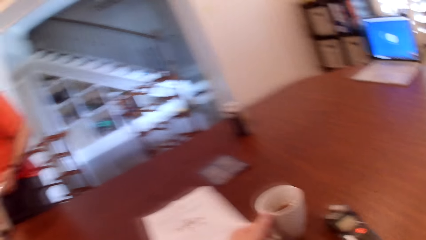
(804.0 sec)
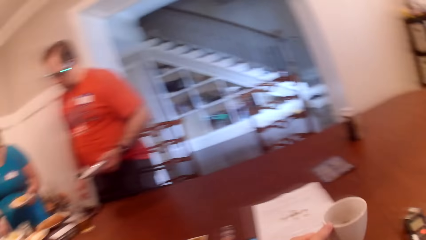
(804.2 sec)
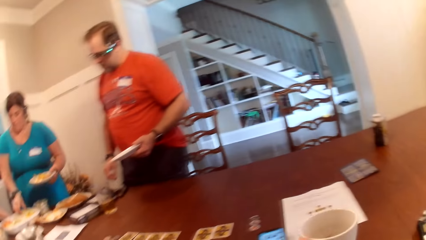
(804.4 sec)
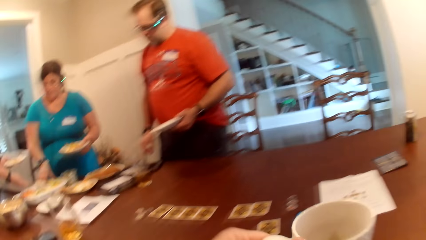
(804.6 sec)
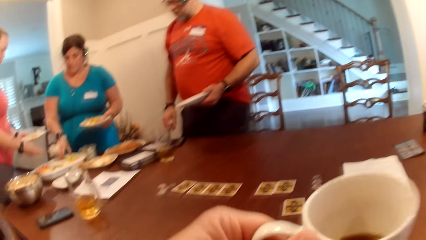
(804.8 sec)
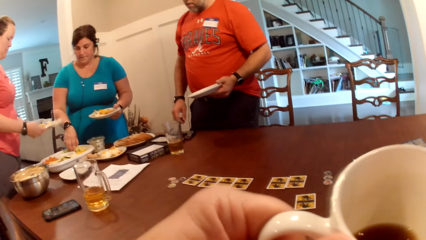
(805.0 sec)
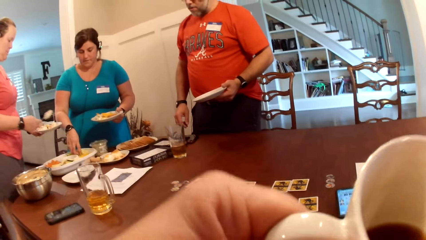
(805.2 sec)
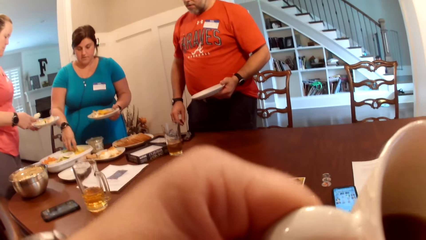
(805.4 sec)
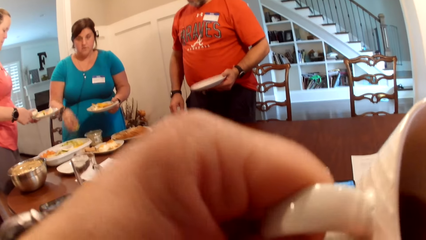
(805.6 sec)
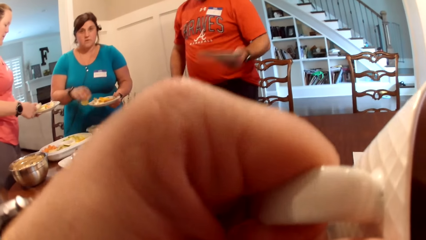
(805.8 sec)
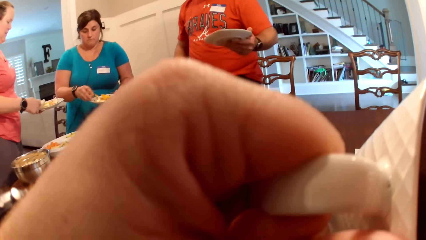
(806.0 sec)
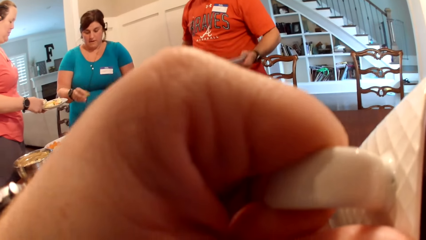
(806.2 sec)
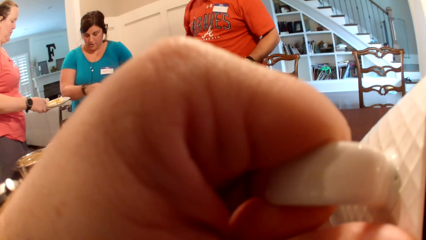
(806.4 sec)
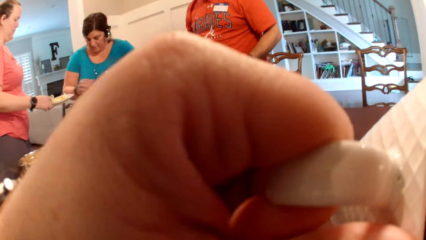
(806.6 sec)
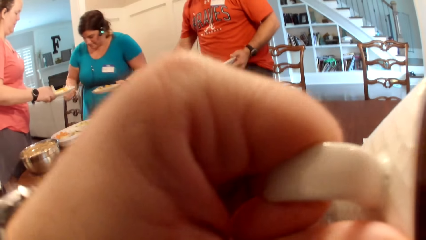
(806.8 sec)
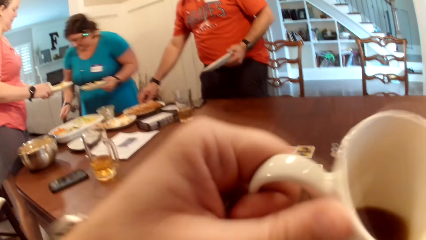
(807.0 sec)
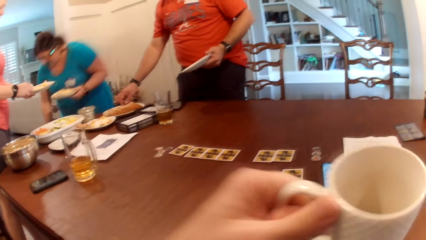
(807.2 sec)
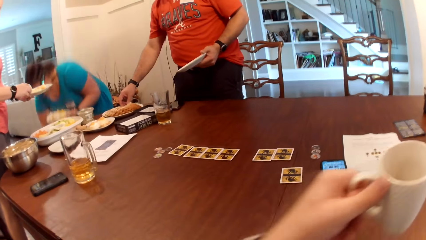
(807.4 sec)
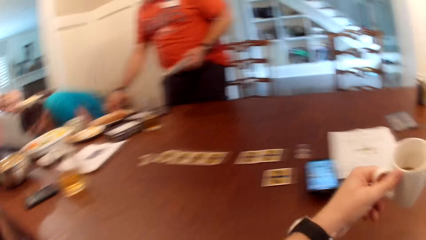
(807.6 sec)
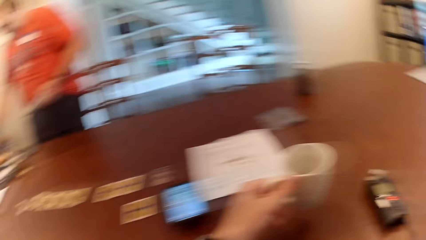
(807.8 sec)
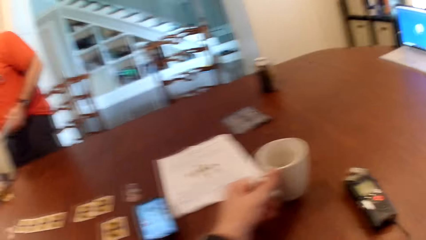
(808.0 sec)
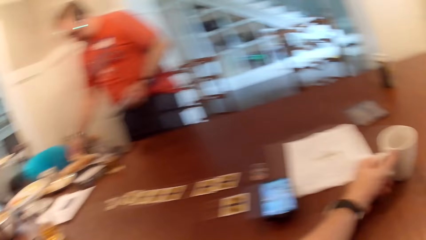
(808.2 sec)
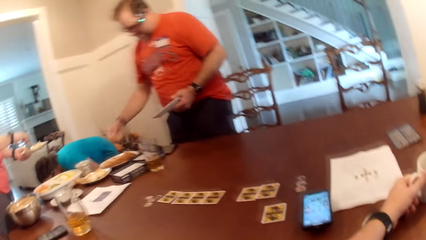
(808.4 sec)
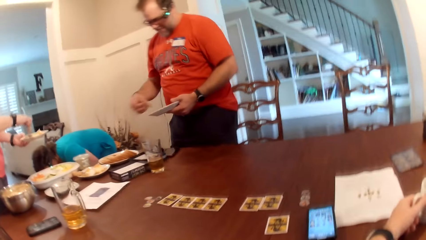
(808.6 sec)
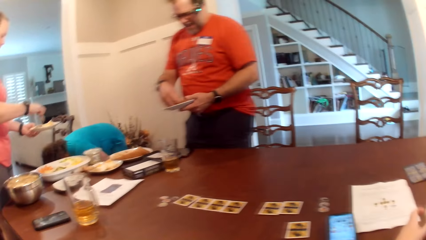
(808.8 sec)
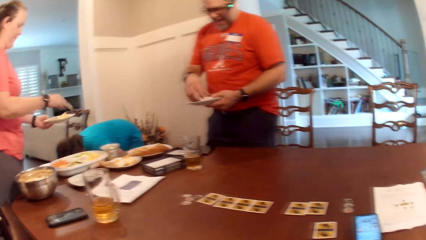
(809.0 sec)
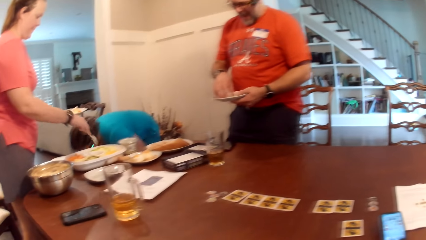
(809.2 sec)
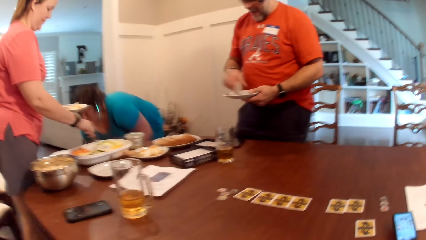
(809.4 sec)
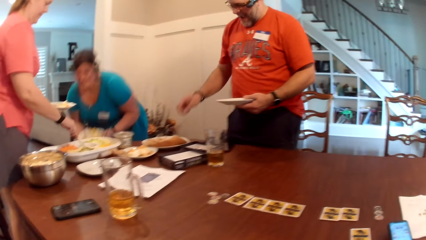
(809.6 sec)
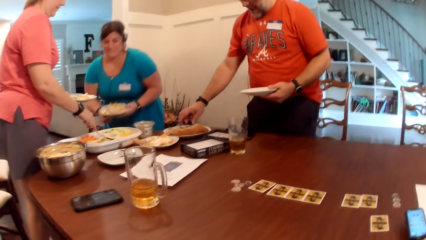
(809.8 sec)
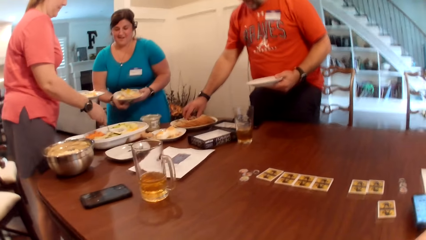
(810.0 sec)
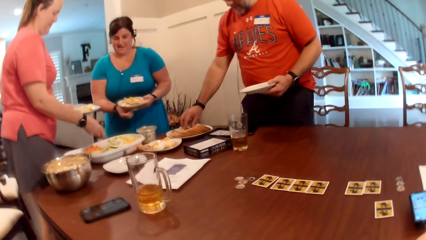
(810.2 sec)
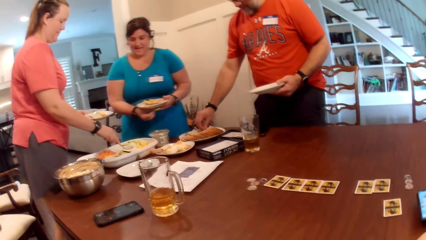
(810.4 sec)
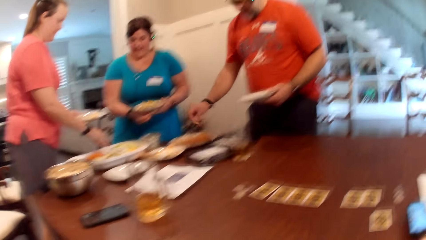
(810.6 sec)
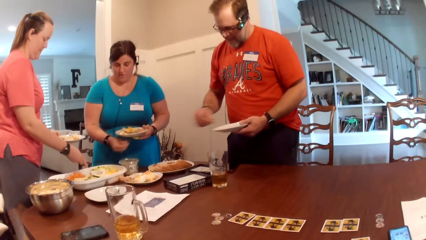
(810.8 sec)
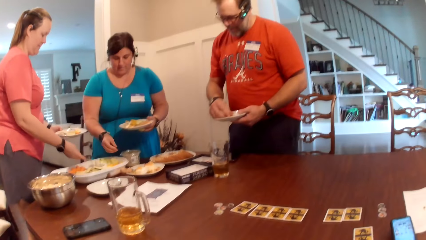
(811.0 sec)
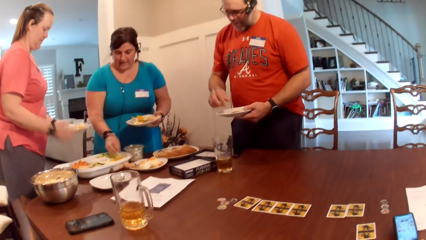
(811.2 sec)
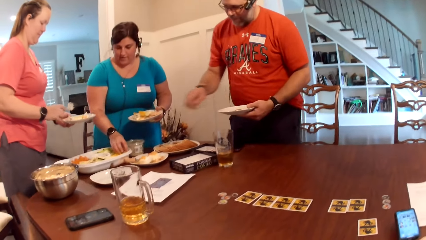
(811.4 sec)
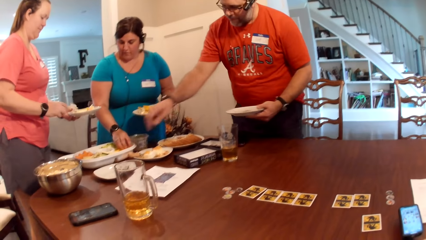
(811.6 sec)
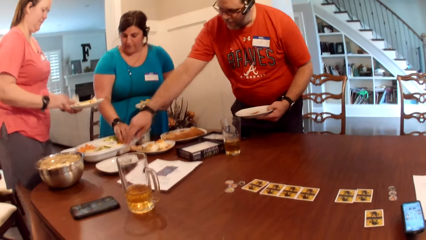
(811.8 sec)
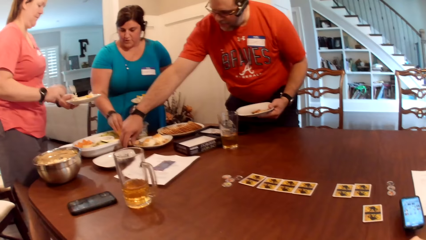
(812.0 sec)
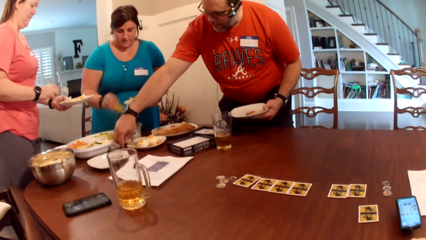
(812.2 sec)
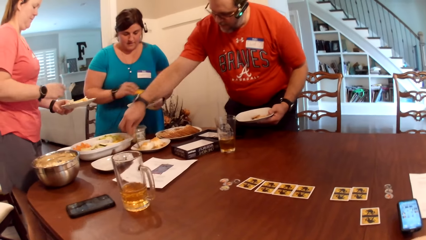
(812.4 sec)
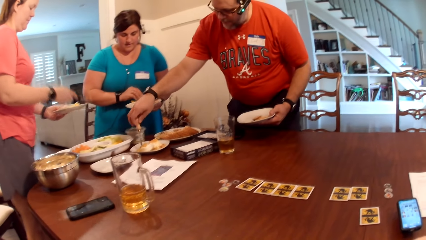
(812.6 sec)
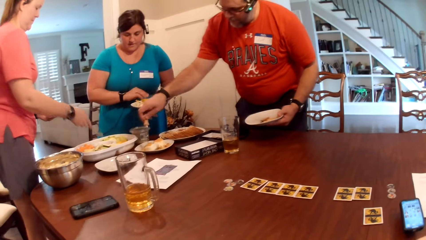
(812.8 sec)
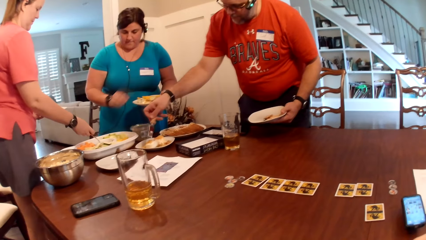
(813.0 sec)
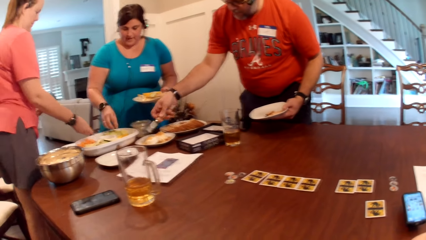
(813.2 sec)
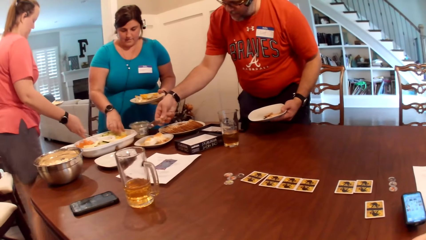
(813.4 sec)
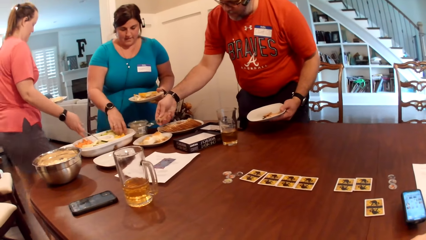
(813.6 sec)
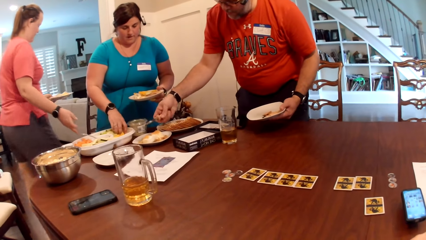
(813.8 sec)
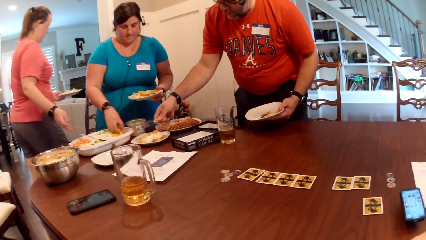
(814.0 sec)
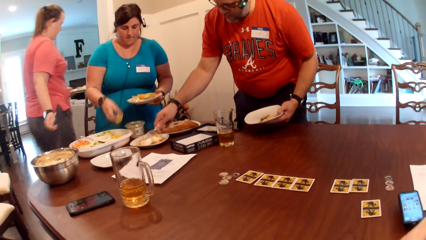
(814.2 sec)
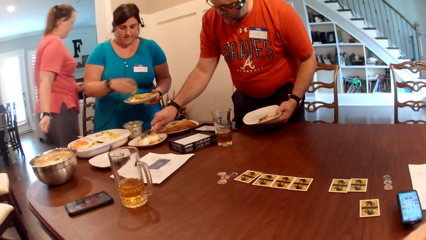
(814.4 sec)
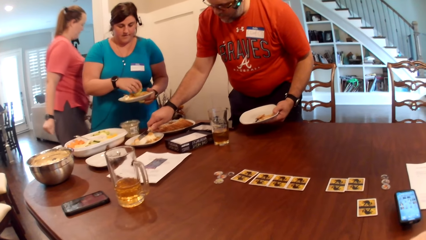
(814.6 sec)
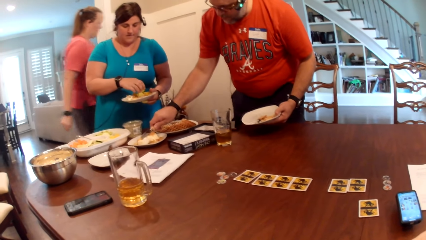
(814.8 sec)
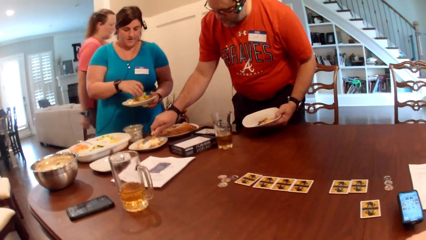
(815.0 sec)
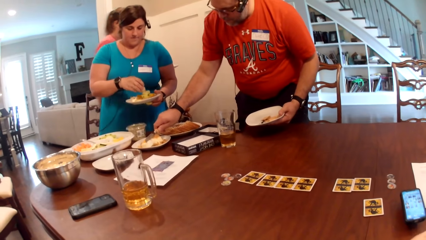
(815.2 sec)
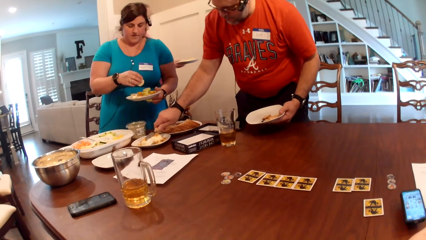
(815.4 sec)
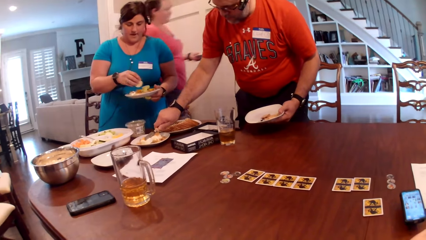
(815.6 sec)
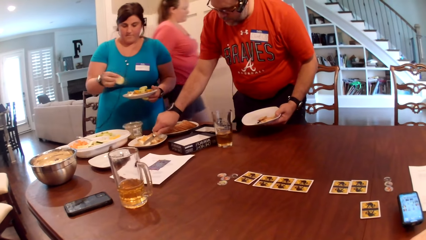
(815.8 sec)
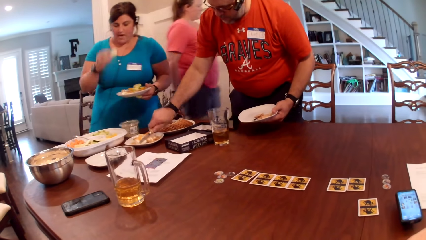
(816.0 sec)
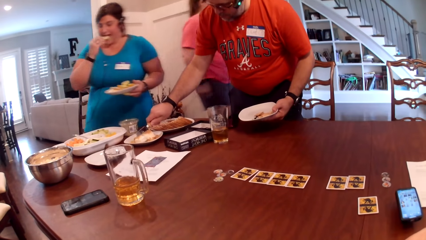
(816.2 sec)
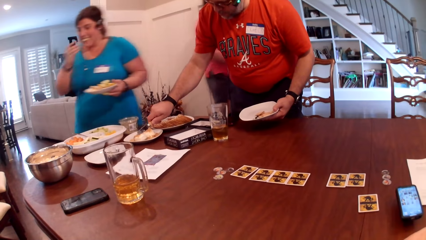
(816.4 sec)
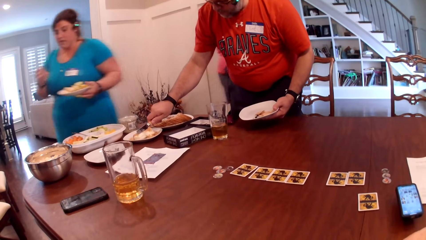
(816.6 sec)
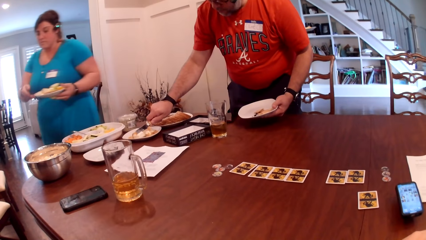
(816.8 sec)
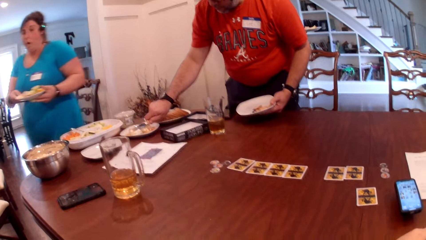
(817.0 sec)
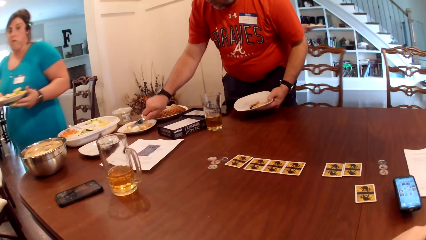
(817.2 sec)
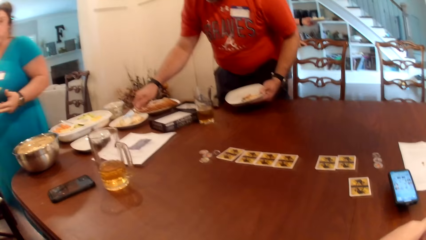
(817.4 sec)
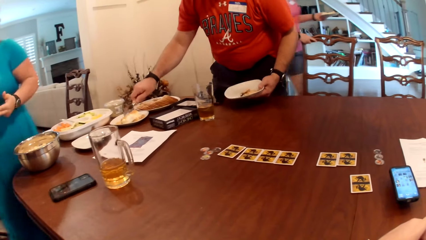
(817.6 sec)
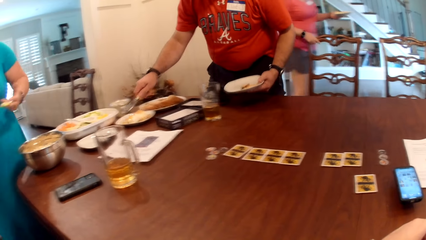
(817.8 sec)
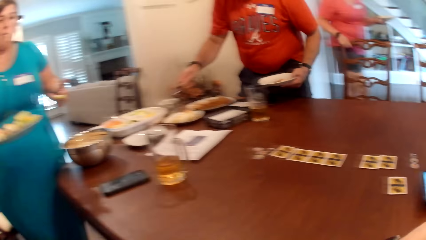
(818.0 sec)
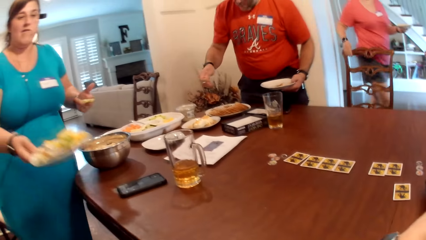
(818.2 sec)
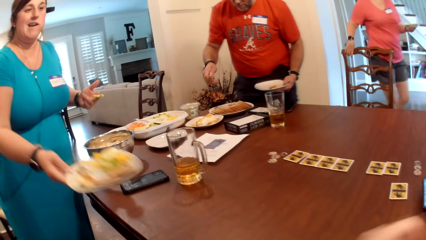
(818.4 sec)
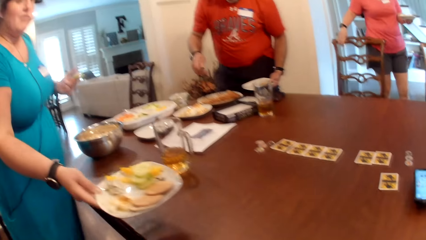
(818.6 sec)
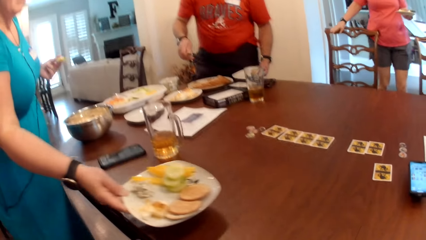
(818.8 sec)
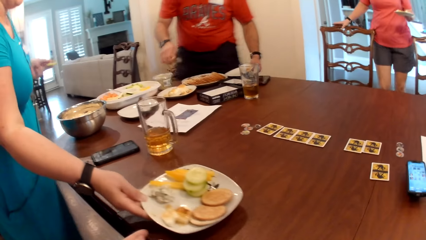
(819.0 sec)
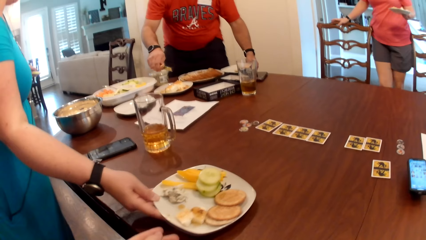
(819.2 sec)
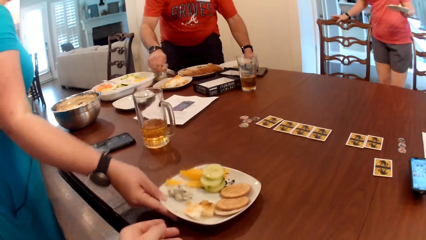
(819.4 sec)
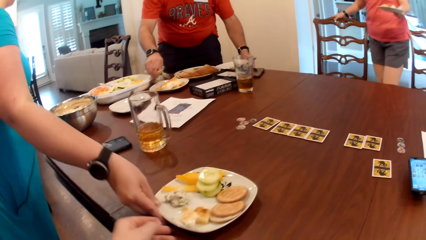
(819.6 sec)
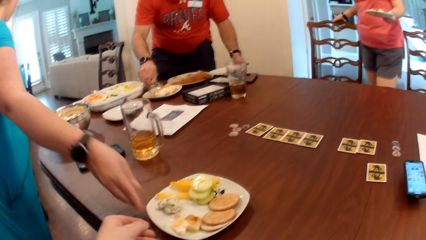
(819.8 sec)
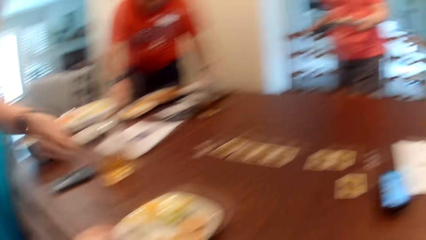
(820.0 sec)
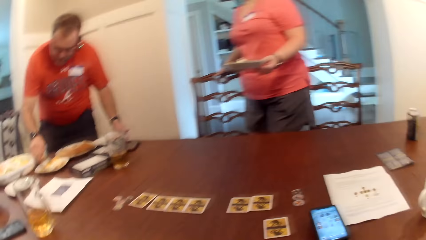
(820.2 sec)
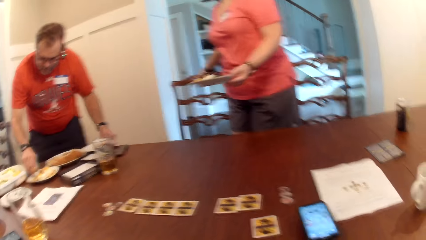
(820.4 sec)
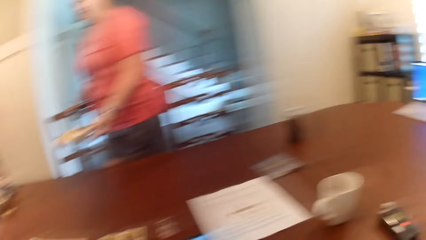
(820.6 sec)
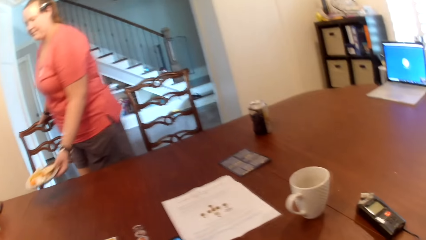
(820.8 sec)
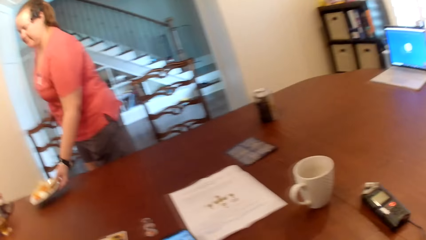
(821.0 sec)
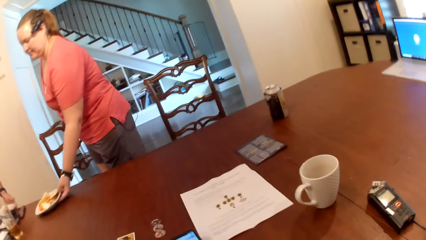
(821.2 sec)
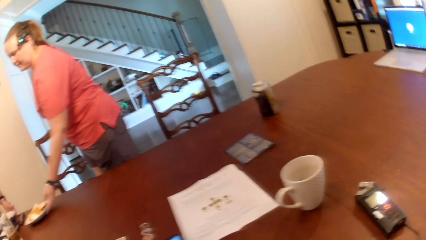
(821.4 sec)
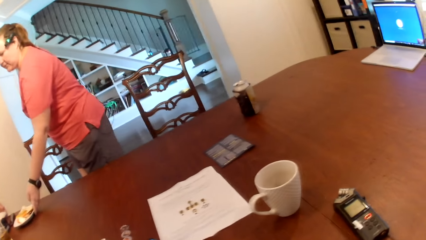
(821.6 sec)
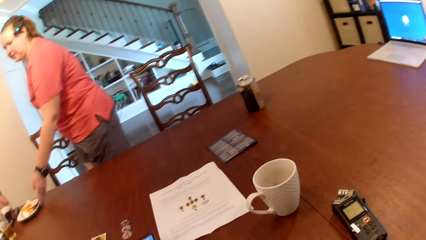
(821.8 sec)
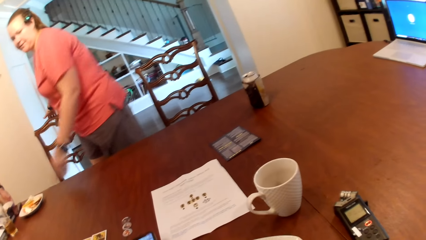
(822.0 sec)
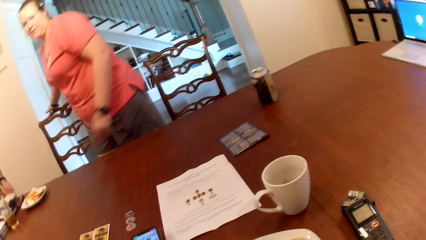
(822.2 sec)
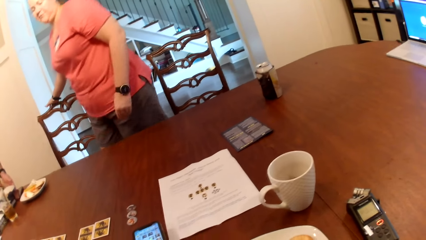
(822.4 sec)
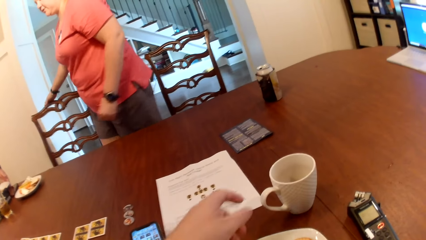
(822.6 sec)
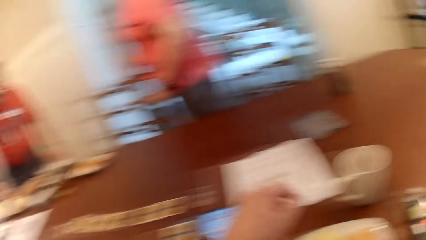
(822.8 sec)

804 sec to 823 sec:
The camera wearer picks the mug of coffee on the table with his left hand. A woman takes food from the bowl on the table with a spoon in her right hand into the plate on her left hand. Another woman picks food from the bowl on the table with her right hand into the plate on her left hand. The camera wearer drinks from the mug in his left hand. A man takes food from the bowl on the table with his right hand into the plate on his left hand. The camera wearer drops the mug in his left hand on the table. The other woman picks a food item on the floor with her right hand. The man serves food. The other woman picks food from the bowl on the table with her right hand into the plate on her left hand. The man takes food from the bowl on the table with a table knife in his right hand into the plate in his left hand. The first woman touches the chair with her right hand. The other woman passes the dish in her right hand to the camera wearer. The first woman puts the dish in her left hand on the table.
